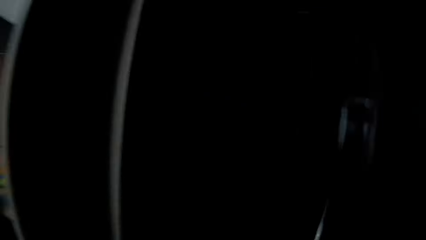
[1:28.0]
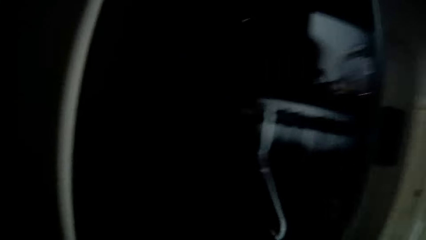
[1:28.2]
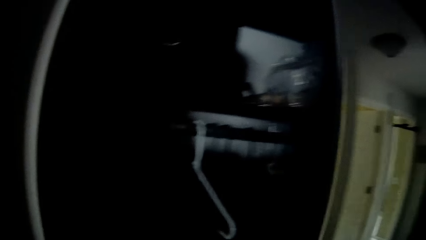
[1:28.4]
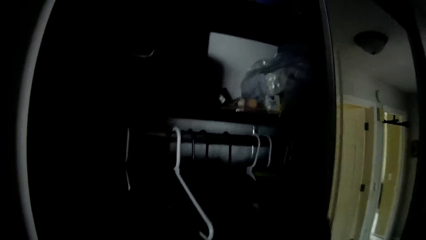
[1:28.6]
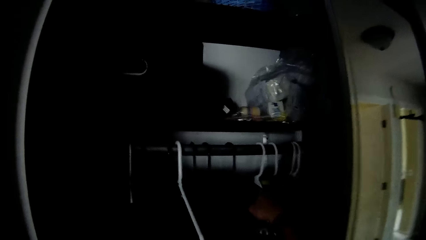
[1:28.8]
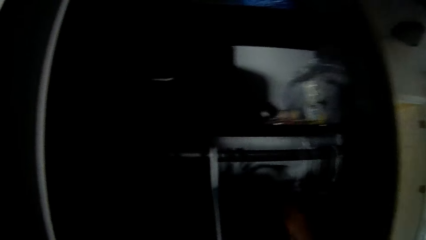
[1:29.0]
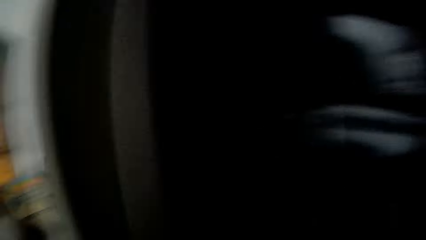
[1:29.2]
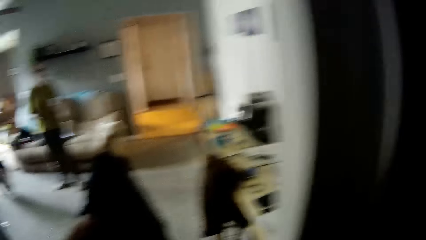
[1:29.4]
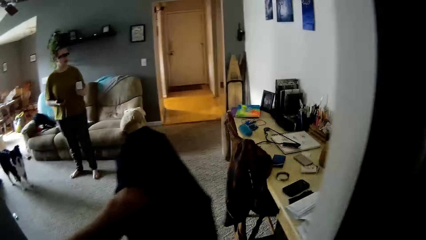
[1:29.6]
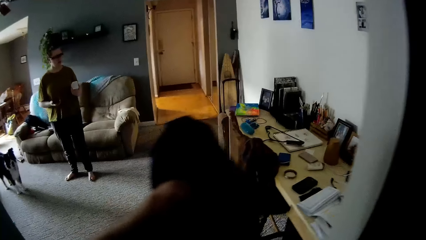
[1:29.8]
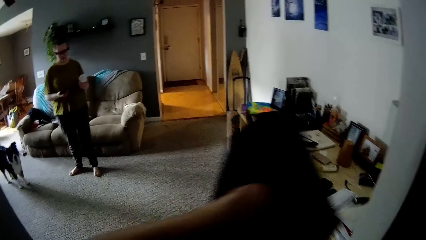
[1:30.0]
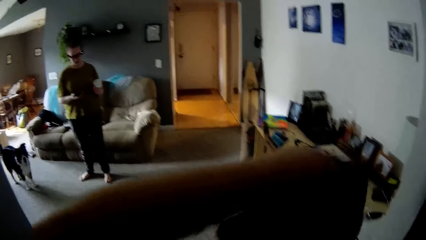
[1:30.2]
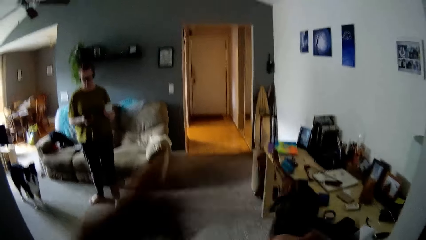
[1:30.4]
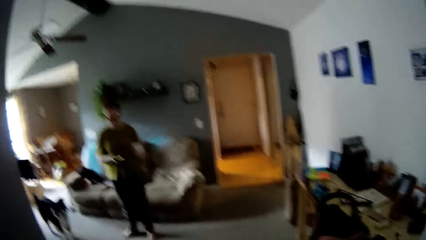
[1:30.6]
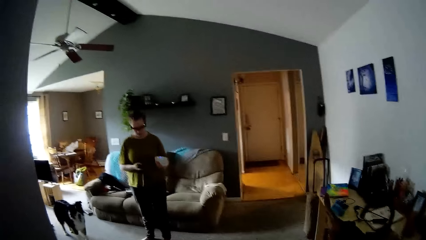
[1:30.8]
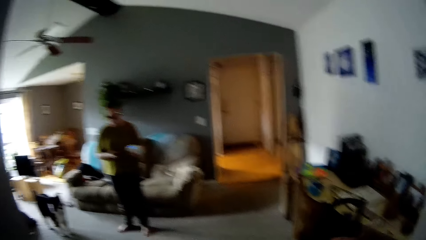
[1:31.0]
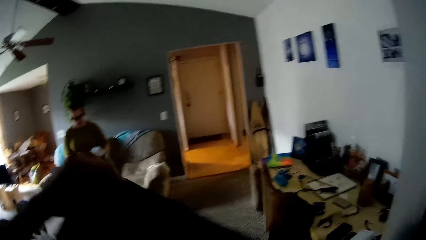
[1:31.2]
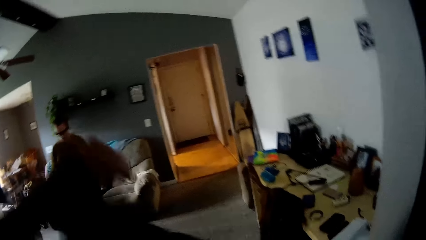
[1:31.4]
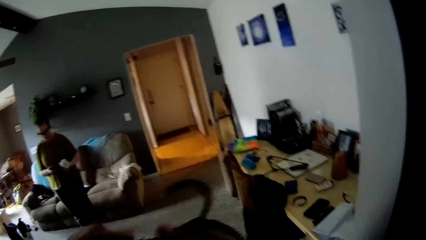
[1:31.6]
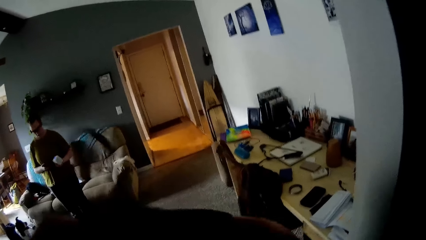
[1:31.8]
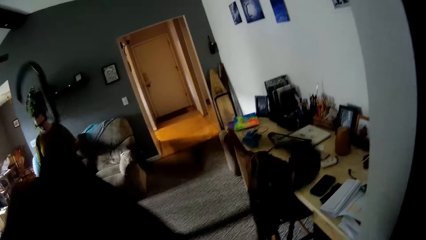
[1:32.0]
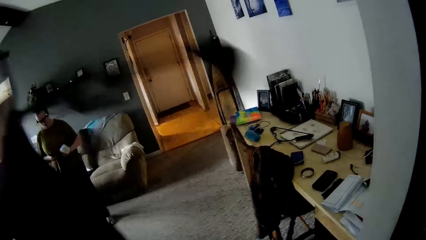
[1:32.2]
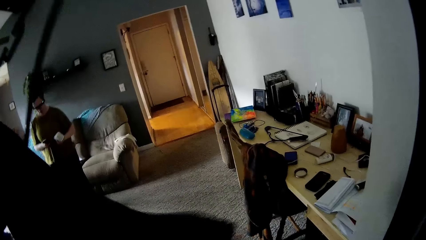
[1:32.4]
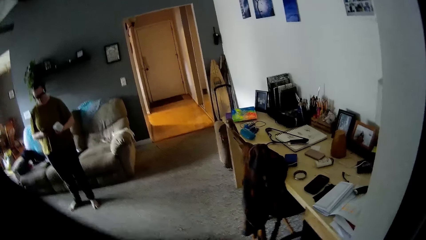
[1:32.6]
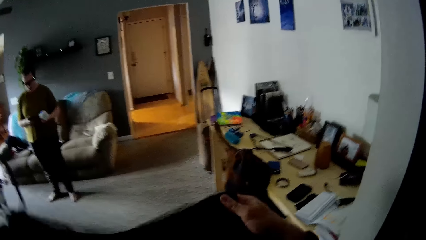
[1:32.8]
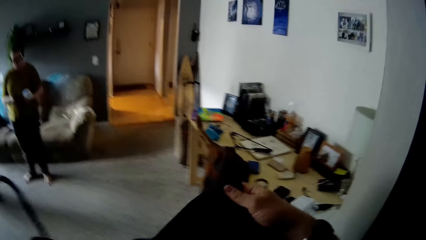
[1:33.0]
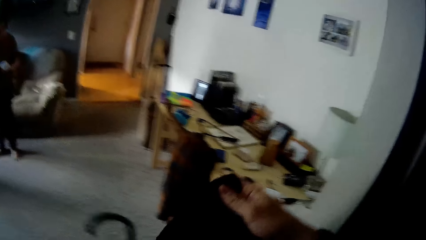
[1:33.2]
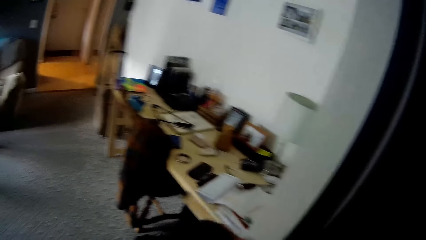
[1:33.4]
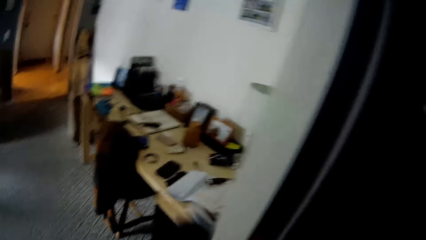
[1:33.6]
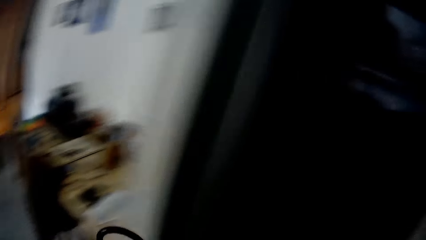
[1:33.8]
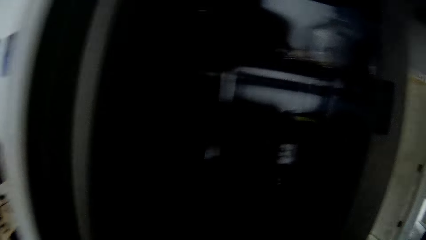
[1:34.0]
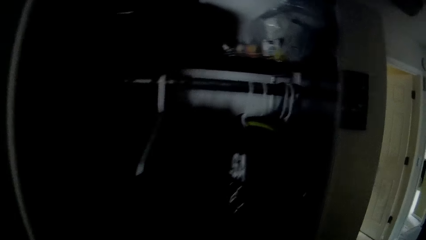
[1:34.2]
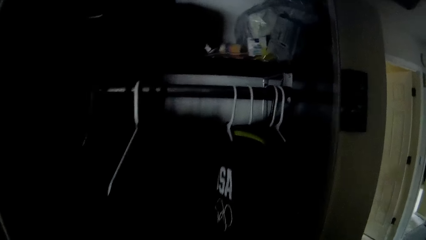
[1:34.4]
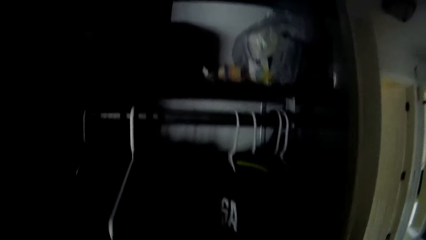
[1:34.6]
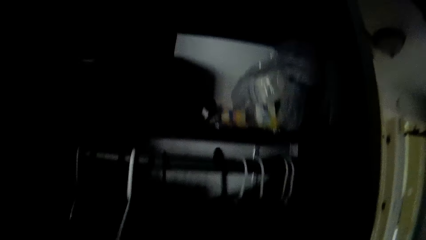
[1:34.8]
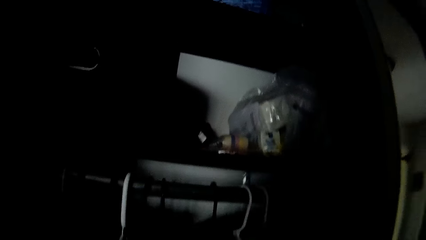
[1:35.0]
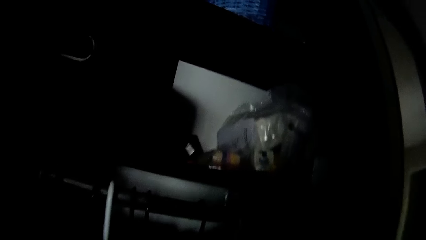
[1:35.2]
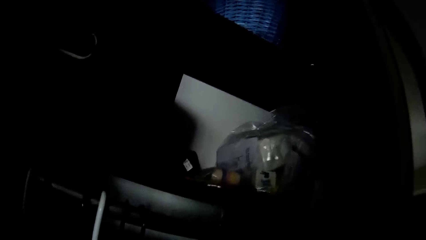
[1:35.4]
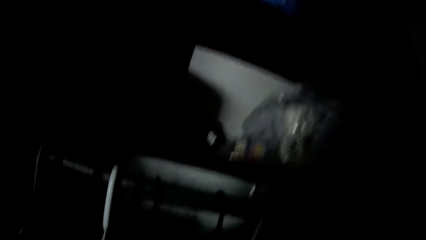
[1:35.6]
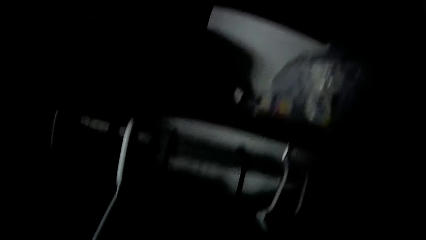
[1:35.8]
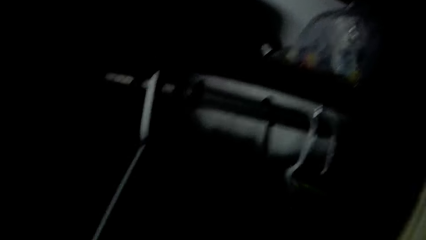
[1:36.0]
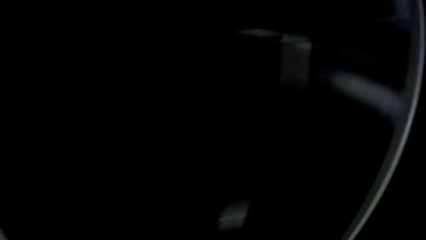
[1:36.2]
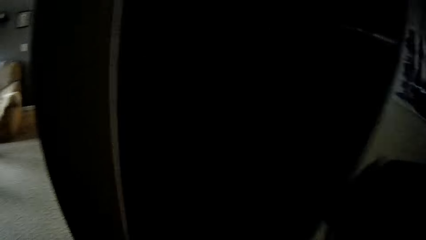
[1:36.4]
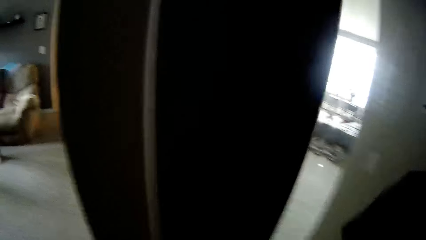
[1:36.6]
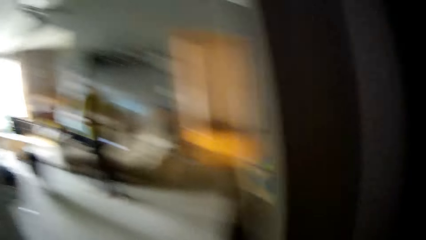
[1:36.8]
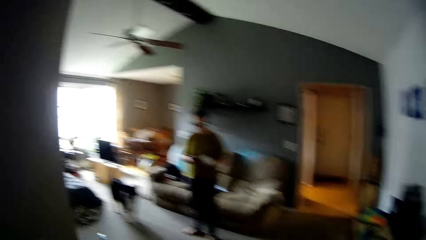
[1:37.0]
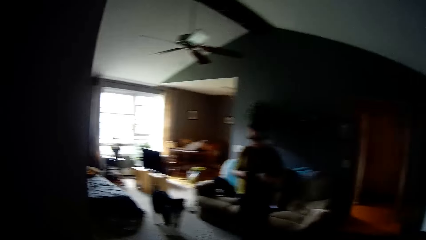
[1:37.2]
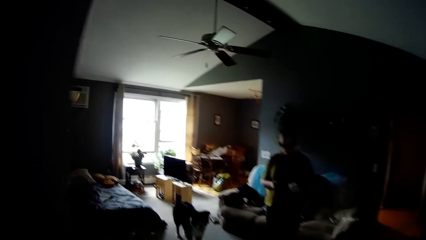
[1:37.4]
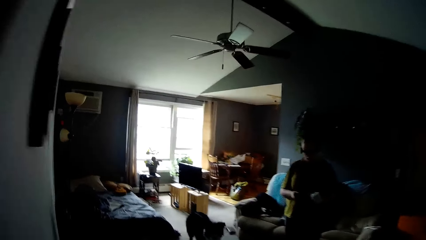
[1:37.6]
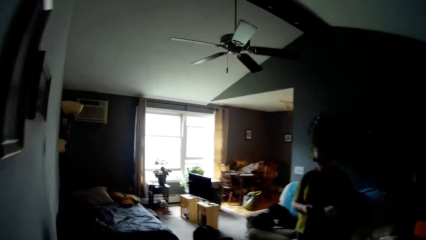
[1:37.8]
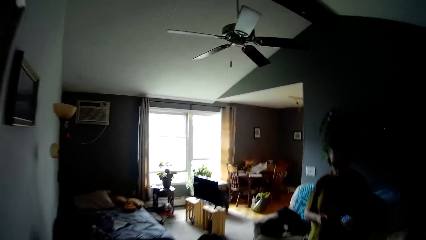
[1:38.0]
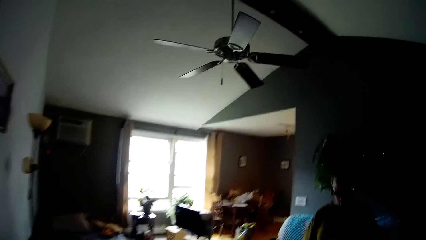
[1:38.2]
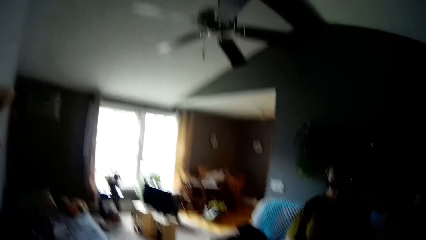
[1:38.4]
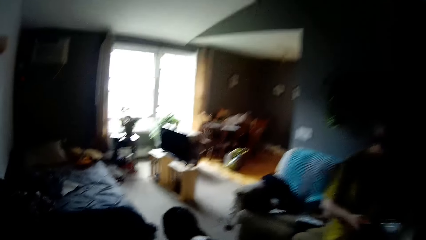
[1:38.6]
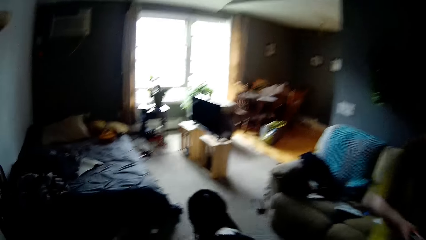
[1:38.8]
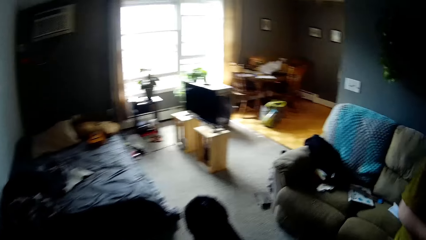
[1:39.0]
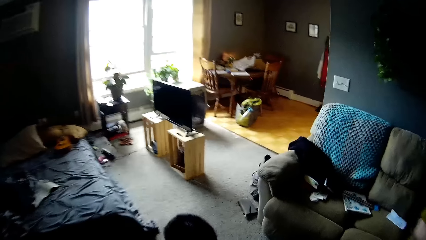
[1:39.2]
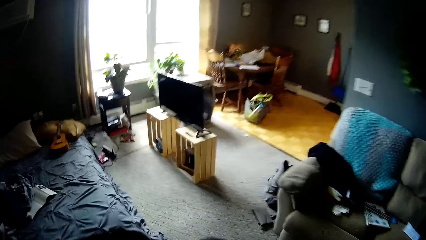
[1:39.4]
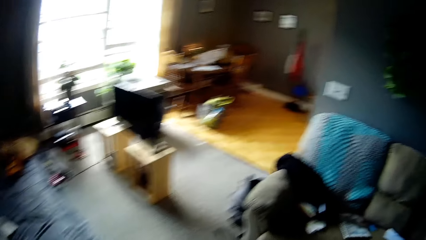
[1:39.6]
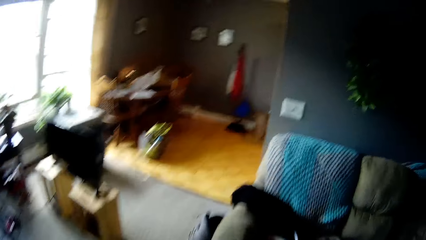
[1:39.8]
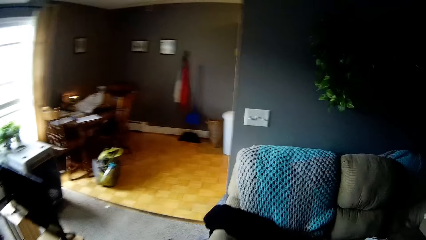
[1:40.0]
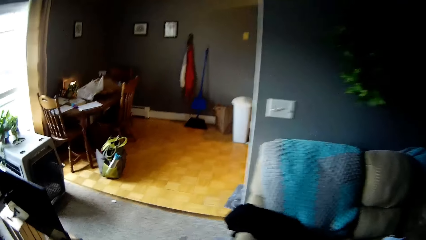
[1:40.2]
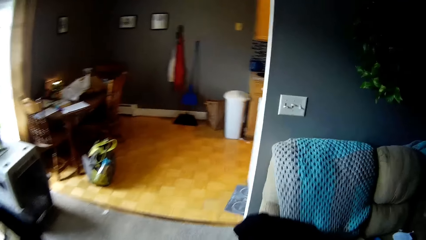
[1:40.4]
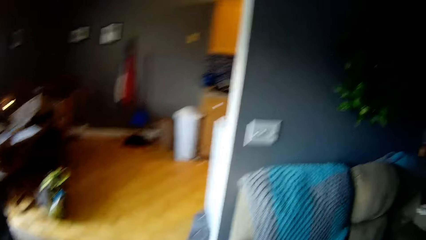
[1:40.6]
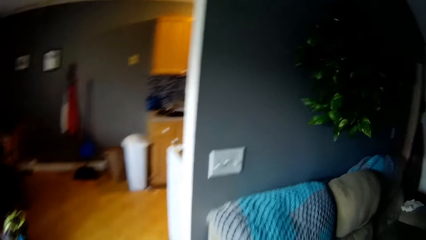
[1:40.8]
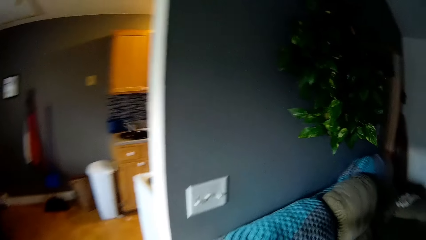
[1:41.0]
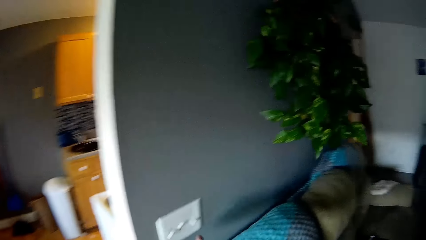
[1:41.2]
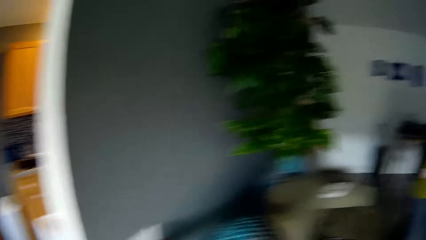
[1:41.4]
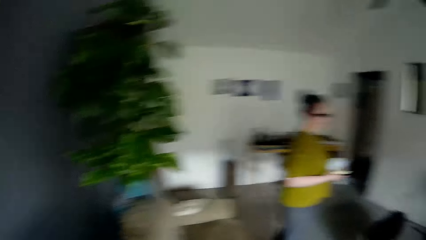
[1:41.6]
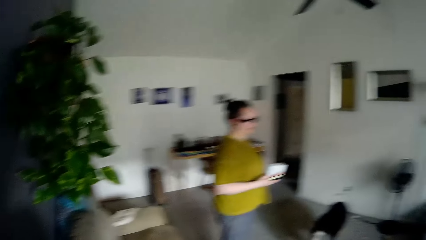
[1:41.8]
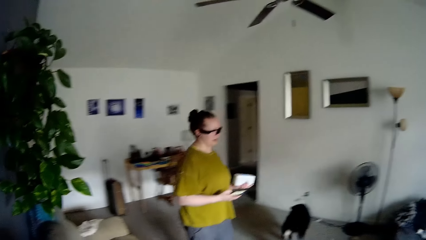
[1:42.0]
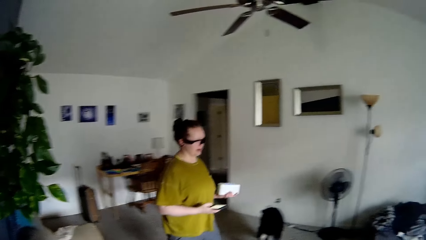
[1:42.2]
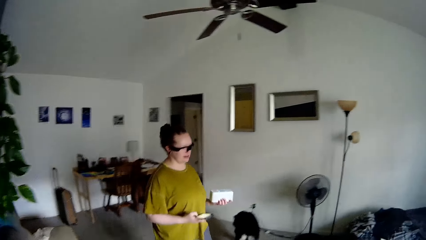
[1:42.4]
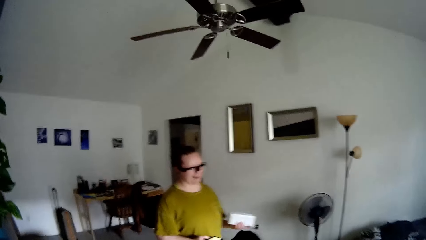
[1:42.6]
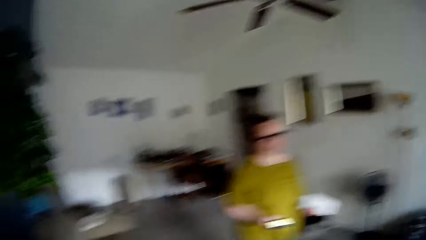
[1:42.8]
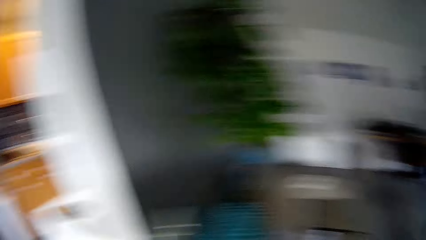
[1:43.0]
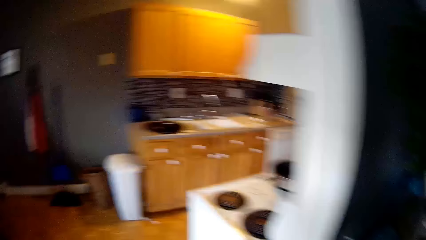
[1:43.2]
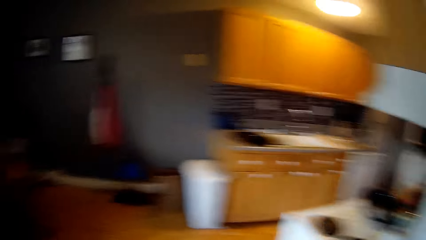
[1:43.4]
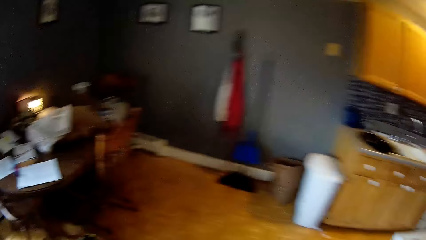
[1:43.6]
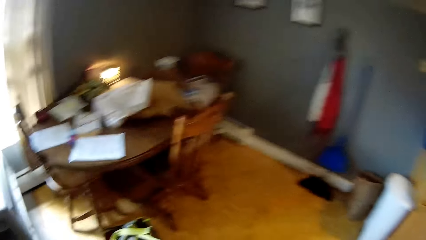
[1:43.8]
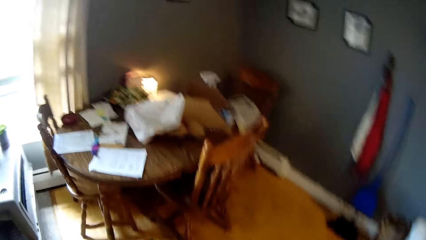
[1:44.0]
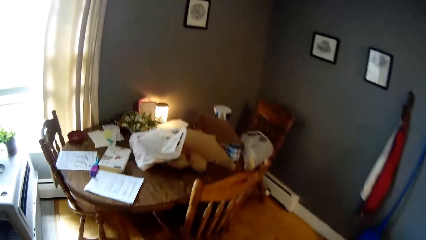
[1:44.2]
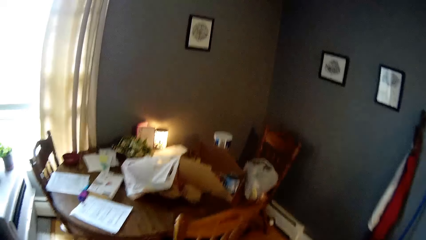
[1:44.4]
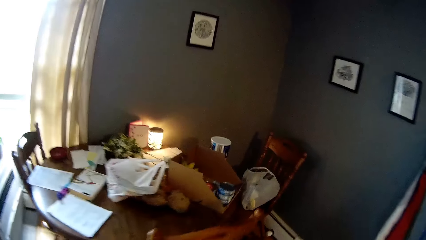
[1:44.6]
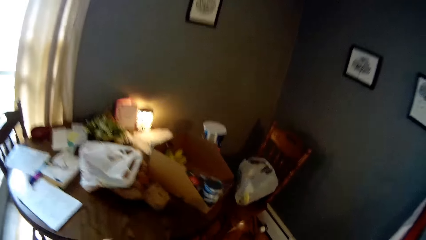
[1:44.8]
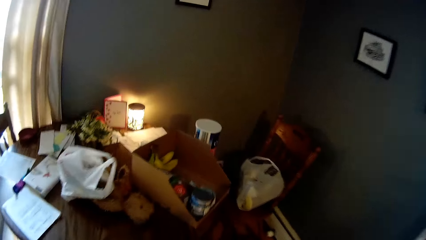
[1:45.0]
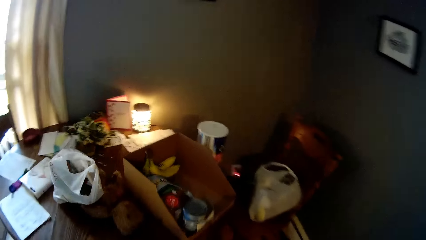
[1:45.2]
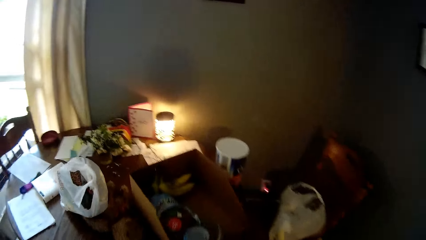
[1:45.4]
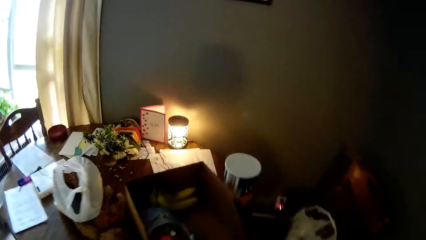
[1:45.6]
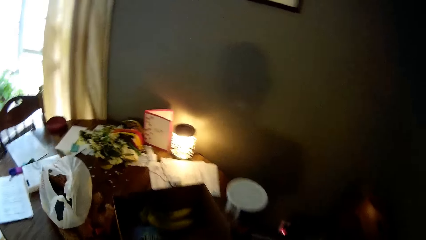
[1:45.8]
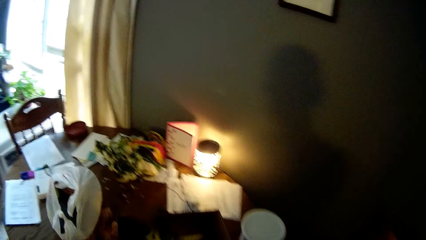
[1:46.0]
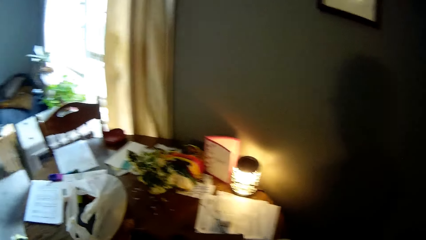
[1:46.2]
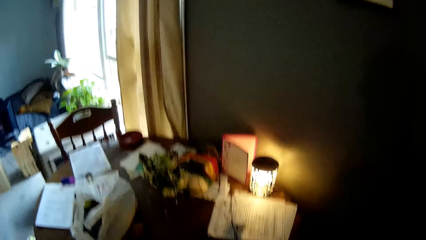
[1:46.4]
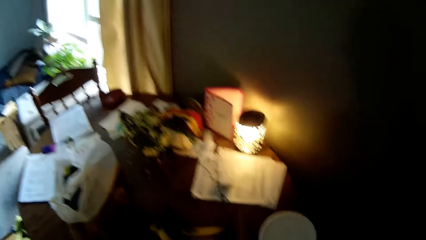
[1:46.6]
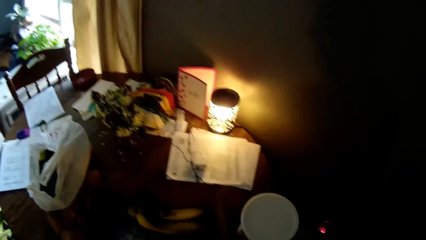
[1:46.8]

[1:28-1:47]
The camera wearer opens a wardrobe door with his right hand. He grabs a hanger in the wardrobe with his right hand. He removes the hanger from the closet. He hangs the jacket on the hanger with both hands. He lifts the sweater. He hangs the jacket on the hanger in the wardrobe with his right hand. He closes the wardrobe door with his right hand. He interacts with a woman. The woman holds a portable speaker in her left hand and a cellphone in her right hand.
